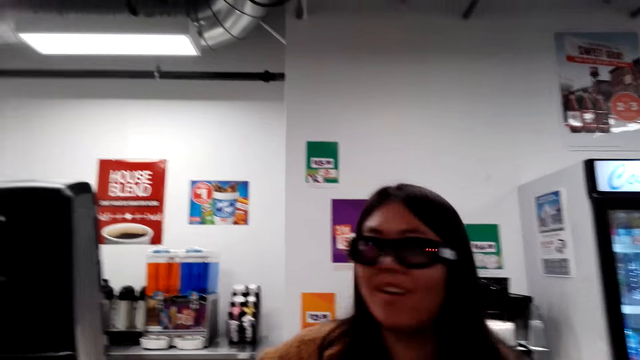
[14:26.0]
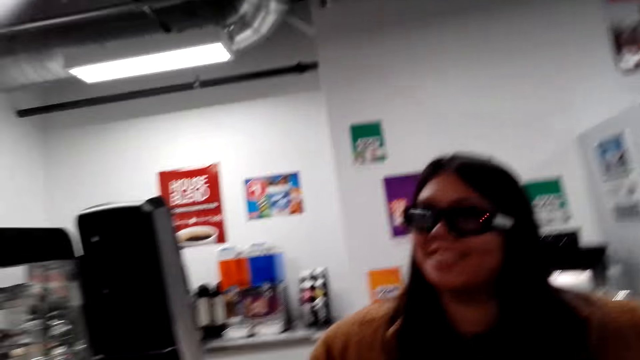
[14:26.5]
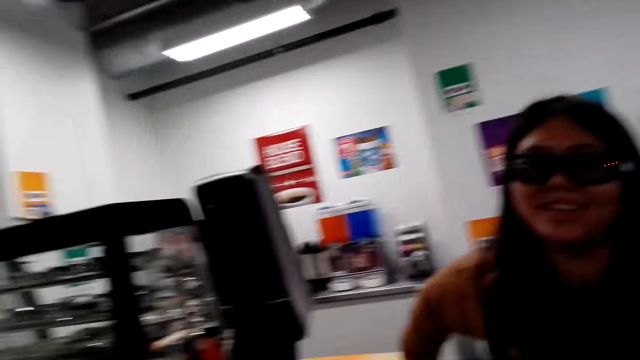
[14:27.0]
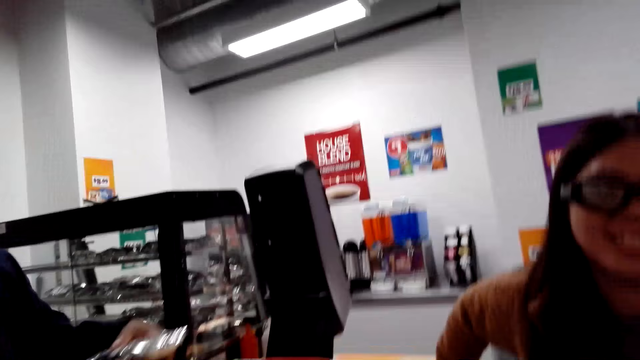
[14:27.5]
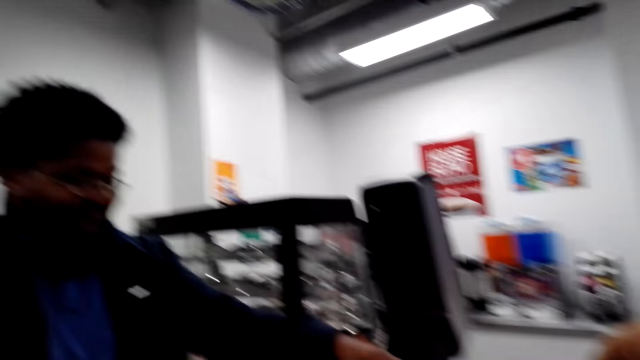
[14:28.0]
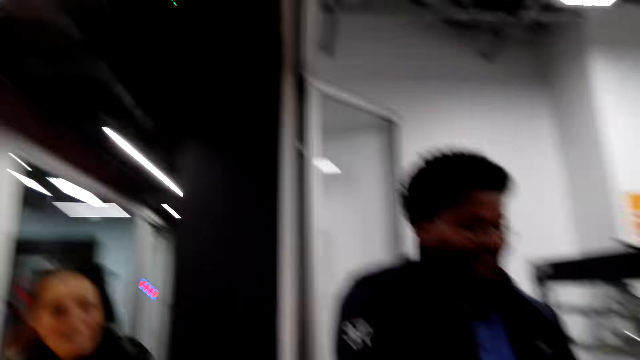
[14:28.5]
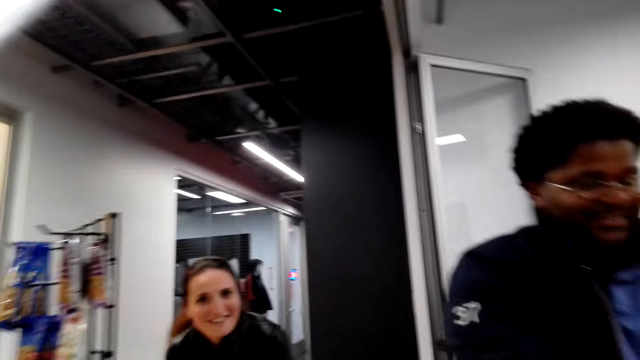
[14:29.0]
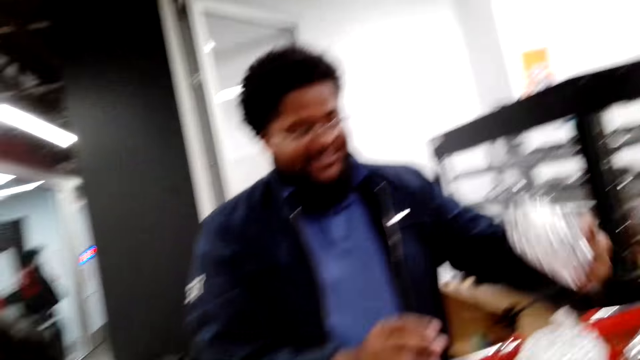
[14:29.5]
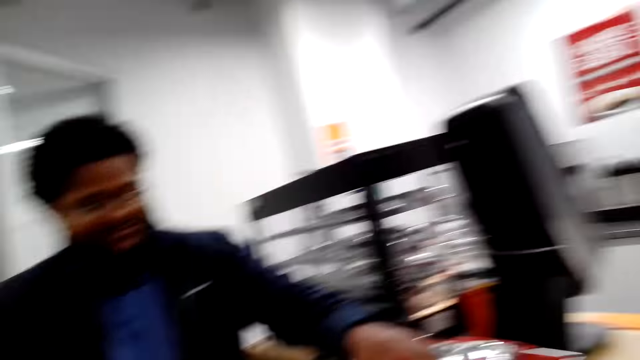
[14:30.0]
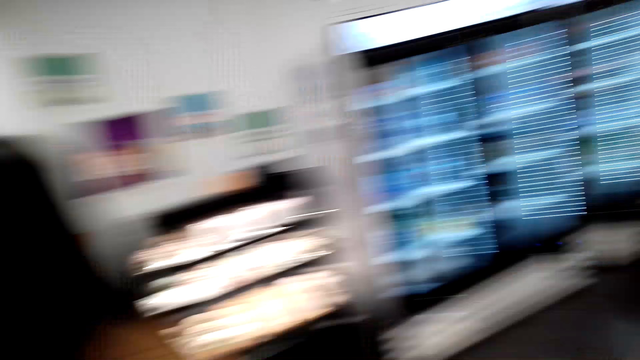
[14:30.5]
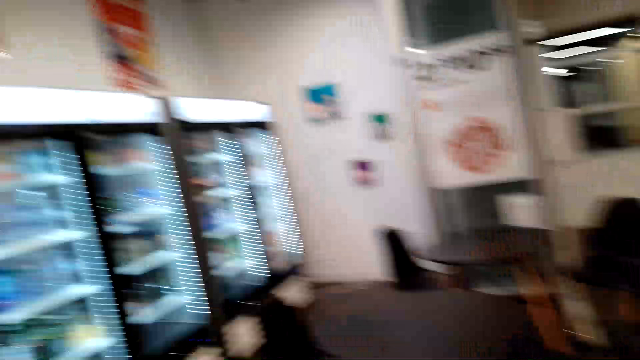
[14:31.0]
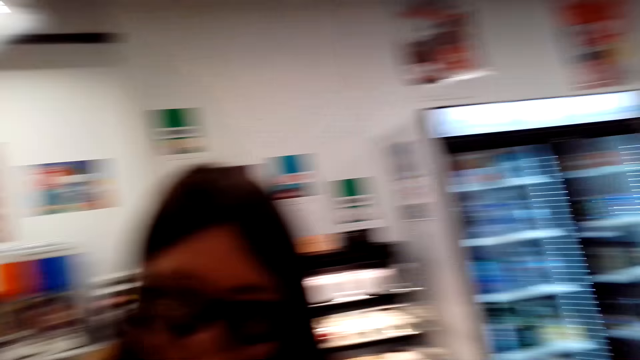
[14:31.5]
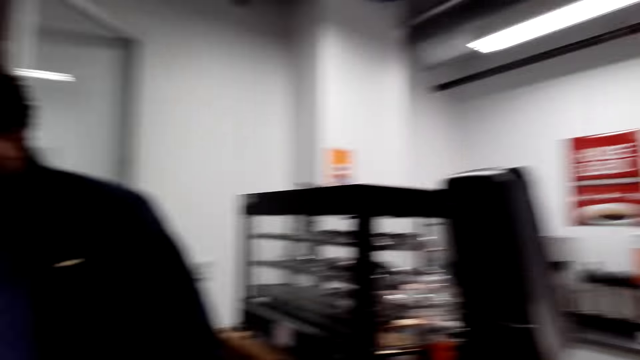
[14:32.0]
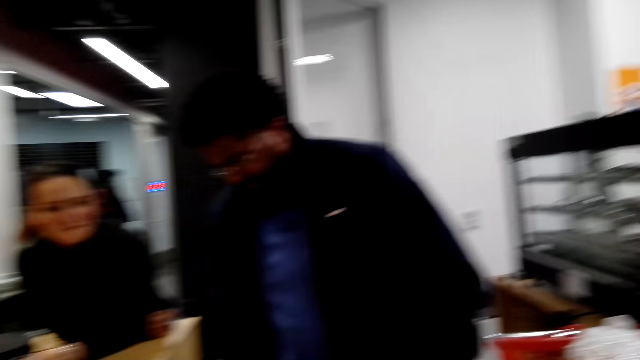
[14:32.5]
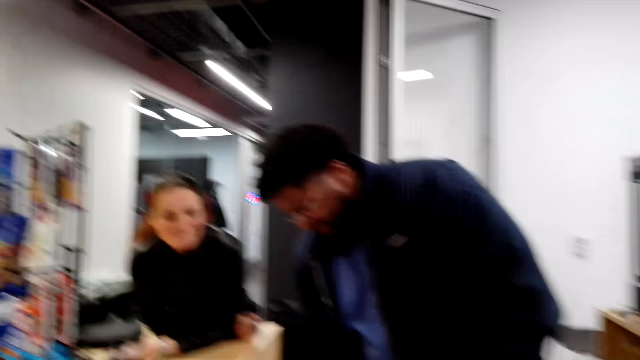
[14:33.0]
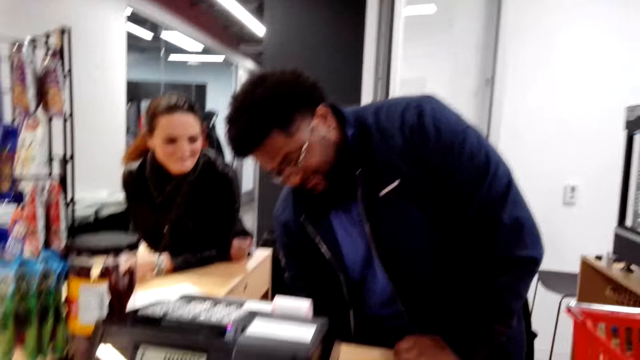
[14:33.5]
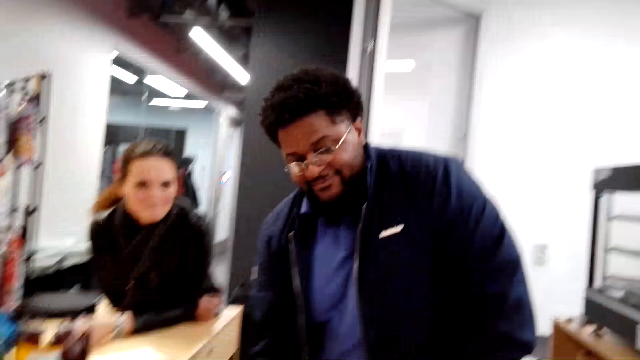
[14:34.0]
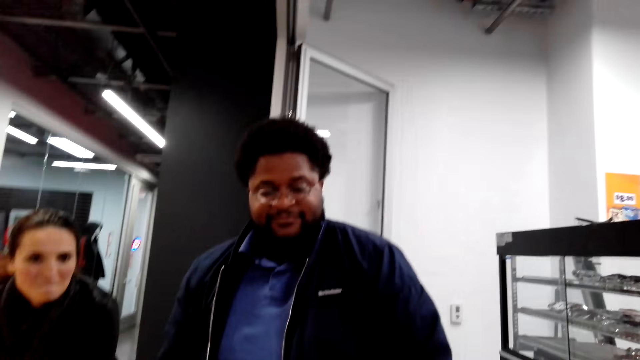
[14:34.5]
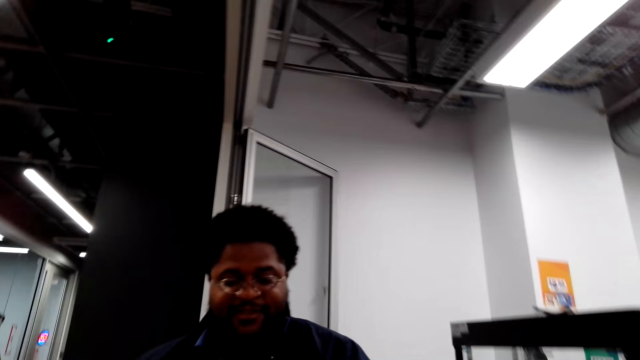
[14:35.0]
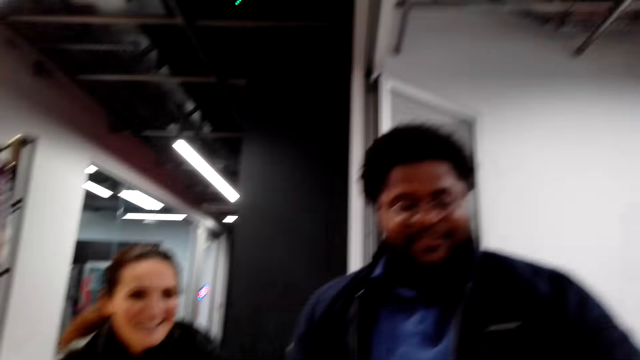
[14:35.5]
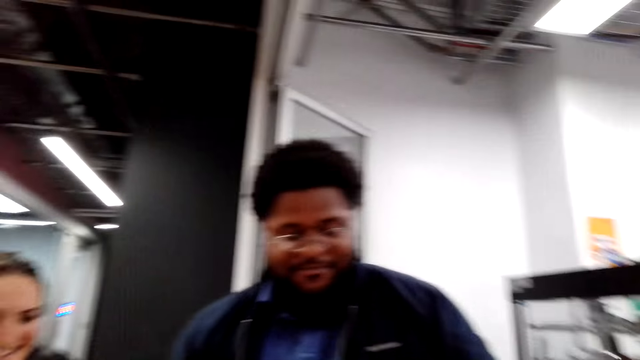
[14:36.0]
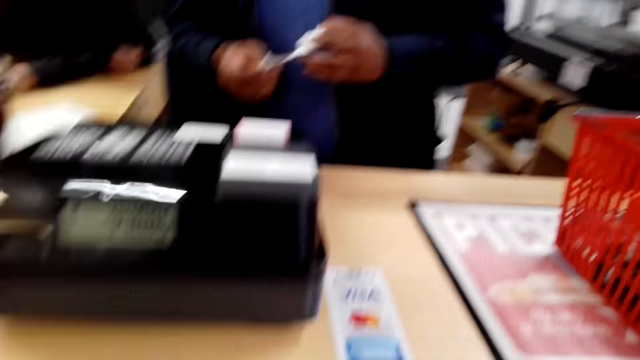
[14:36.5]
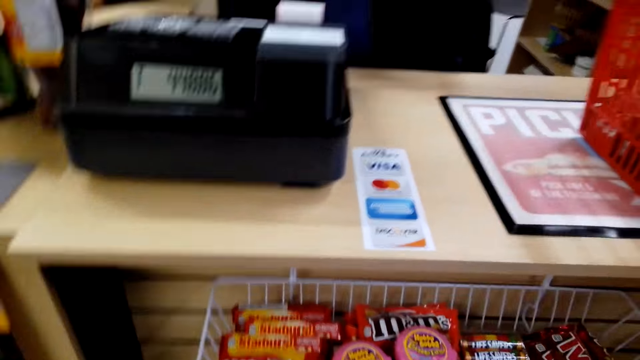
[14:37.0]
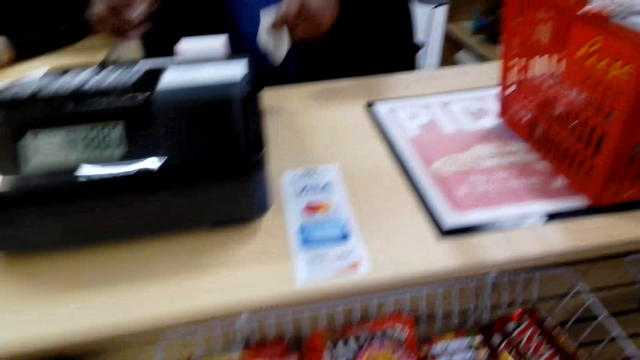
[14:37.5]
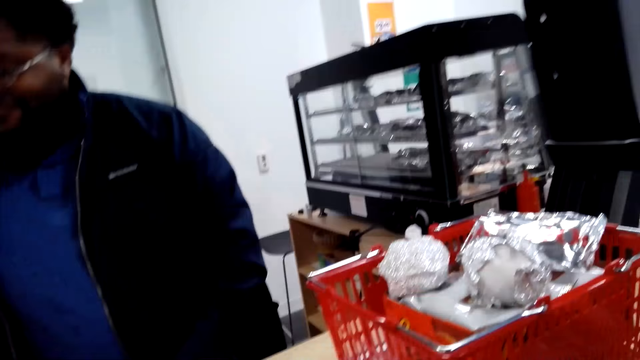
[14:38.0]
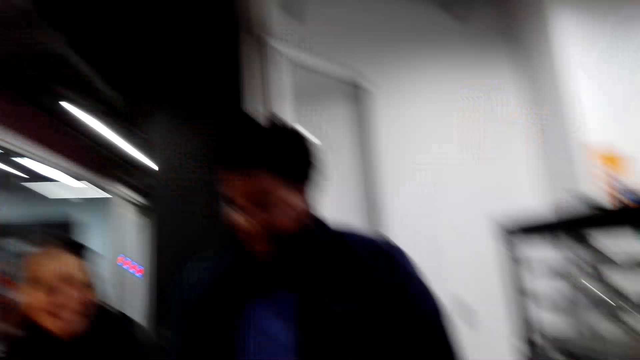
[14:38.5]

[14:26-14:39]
The camera wearer talks to a woman. They look around the cashier desk. They pick up something.

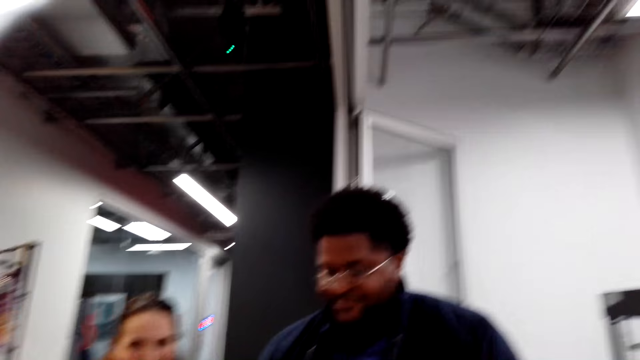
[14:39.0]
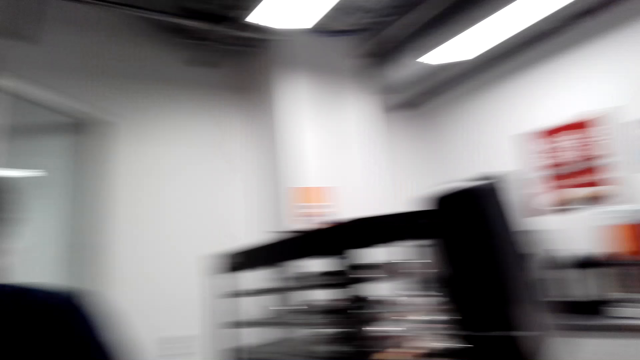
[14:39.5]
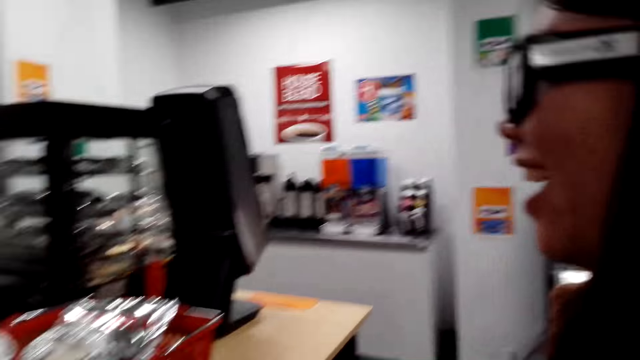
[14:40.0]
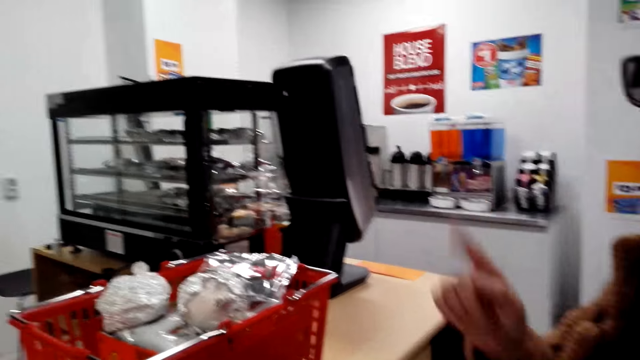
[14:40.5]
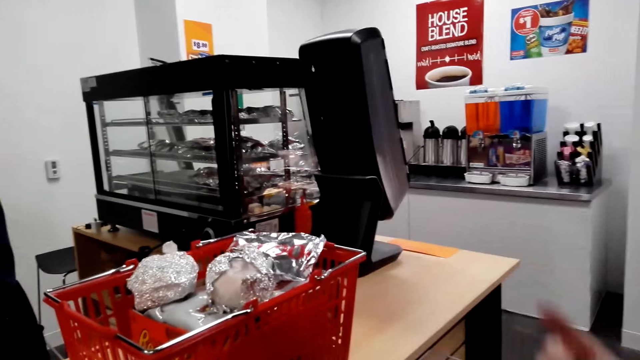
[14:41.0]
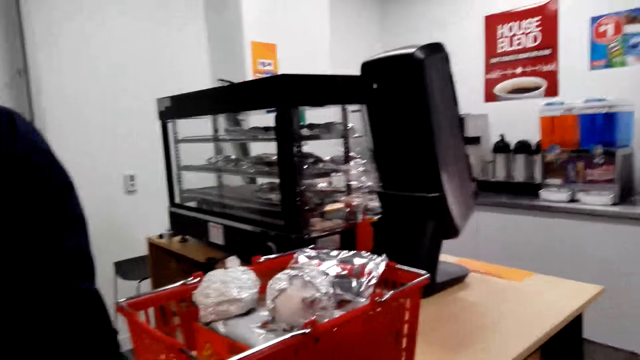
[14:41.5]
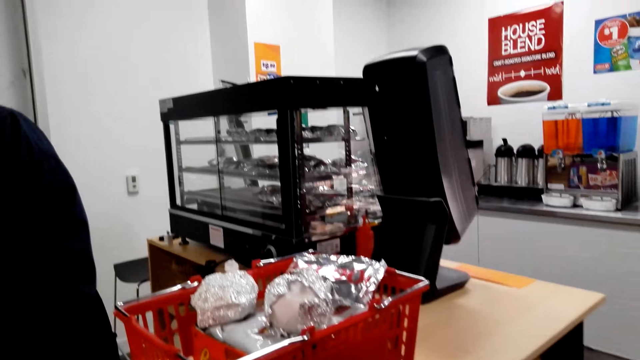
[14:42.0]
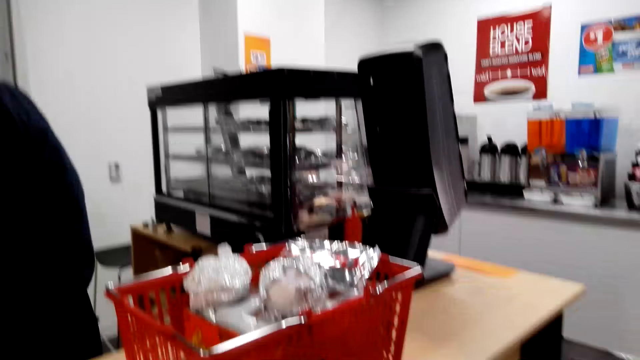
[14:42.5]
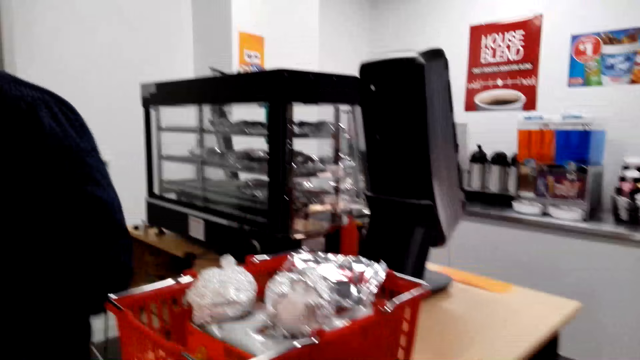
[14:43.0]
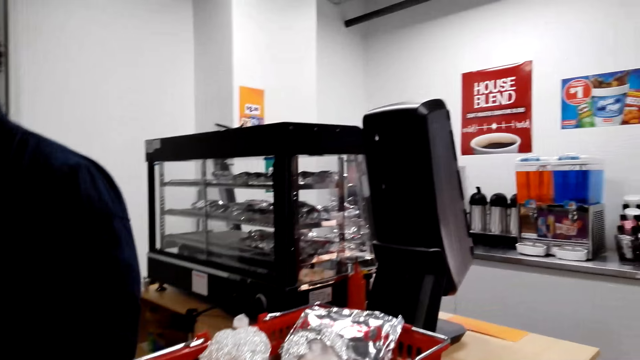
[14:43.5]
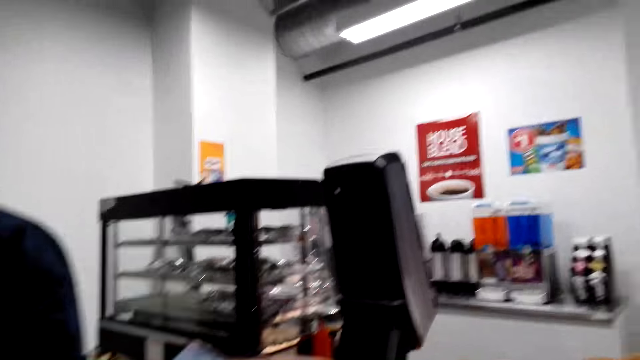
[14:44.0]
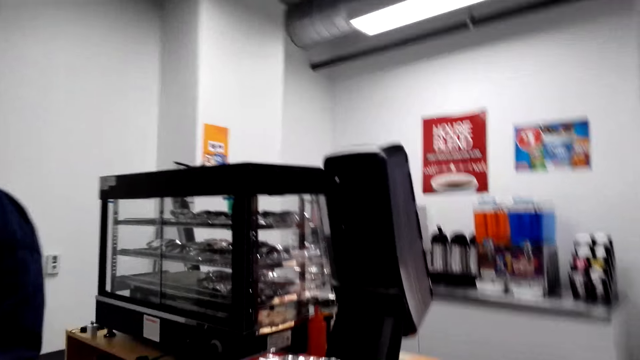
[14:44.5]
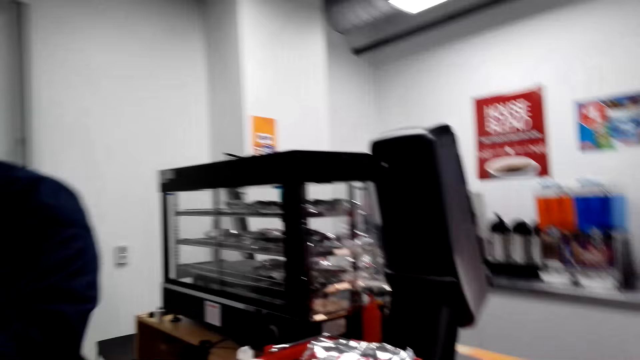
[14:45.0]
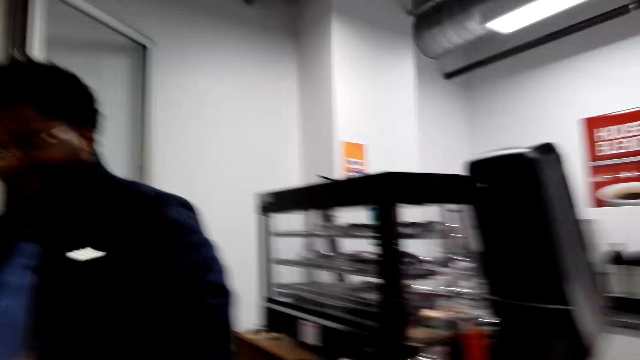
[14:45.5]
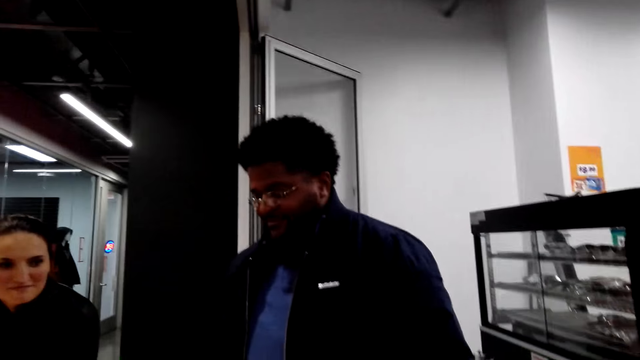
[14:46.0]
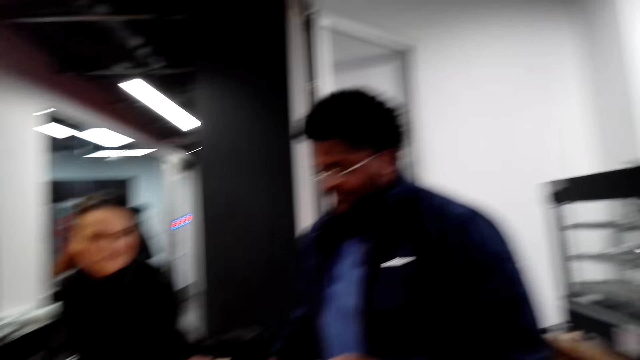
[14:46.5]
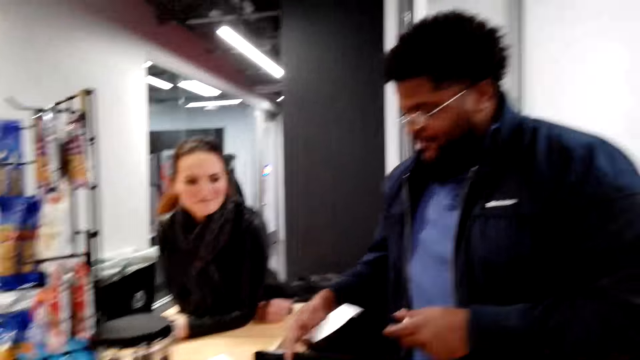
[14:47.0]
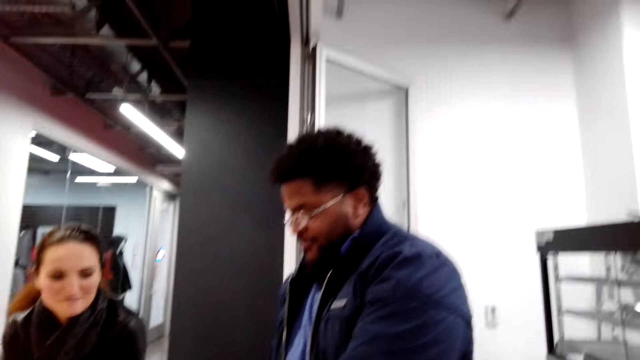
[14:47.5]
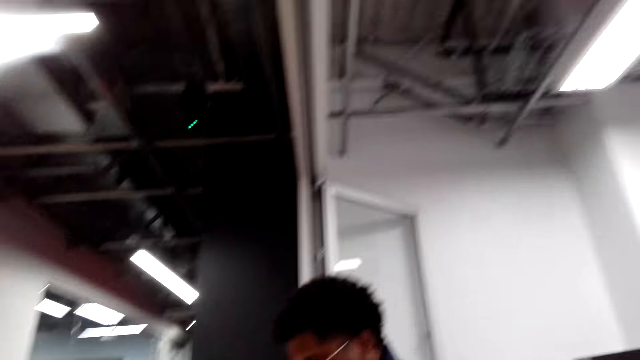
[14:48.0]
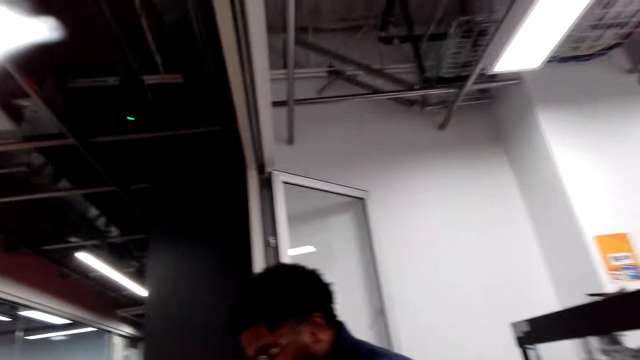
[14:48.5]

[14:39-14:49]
The camera wearer looks around. They hold something.
